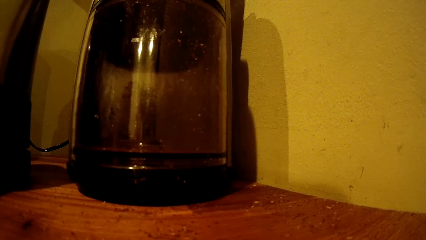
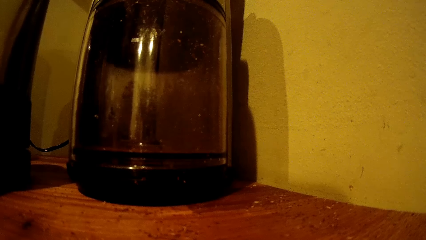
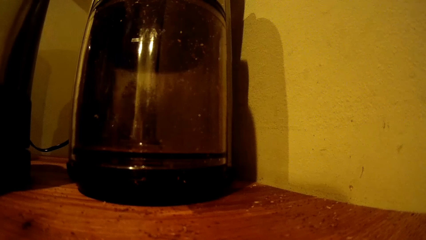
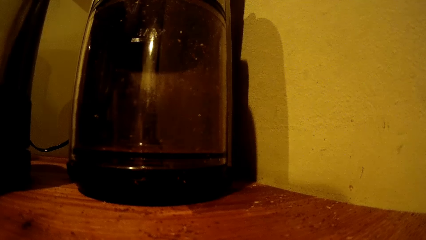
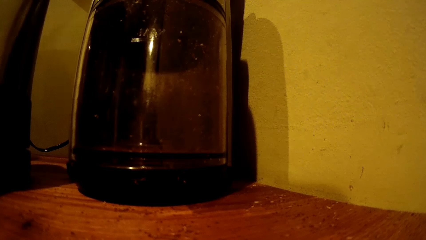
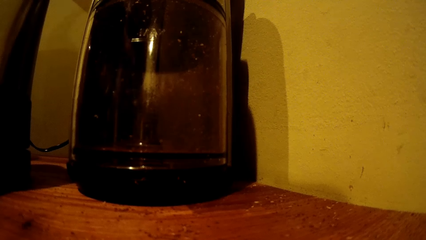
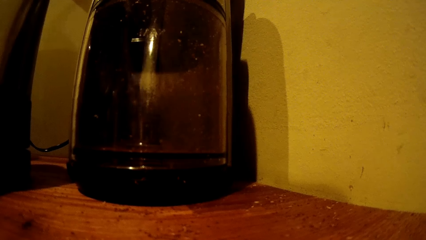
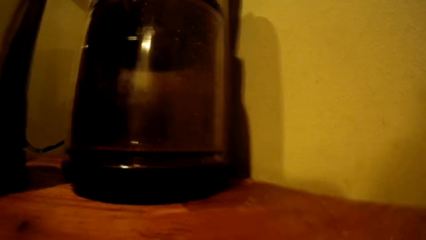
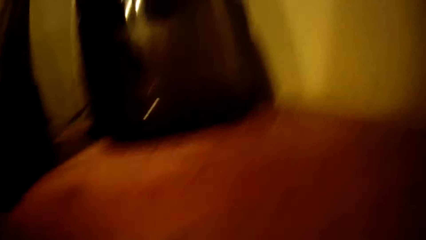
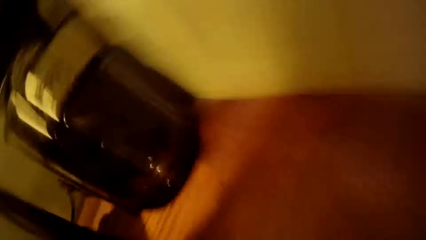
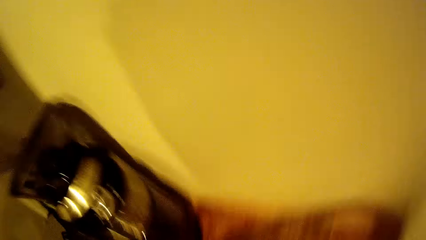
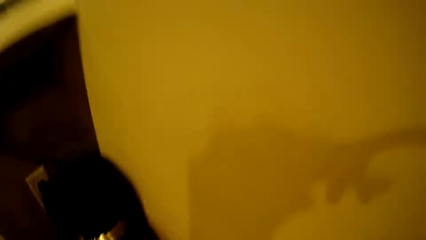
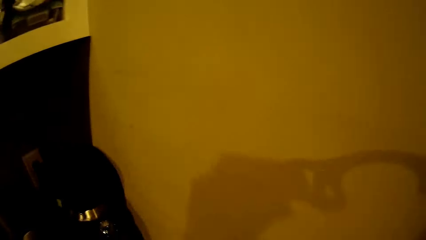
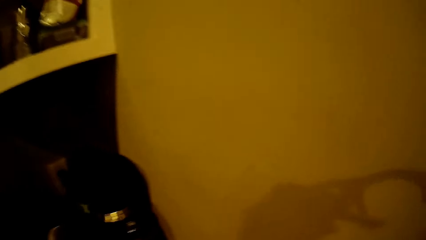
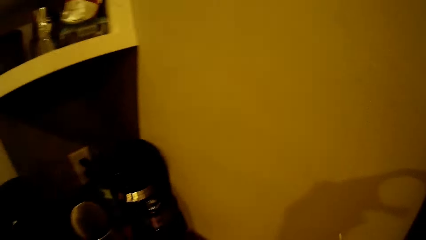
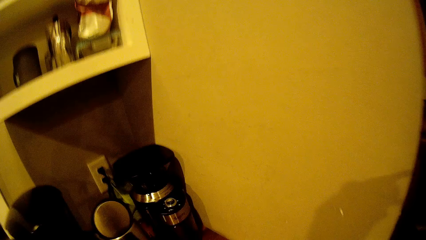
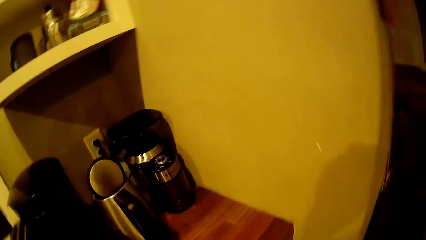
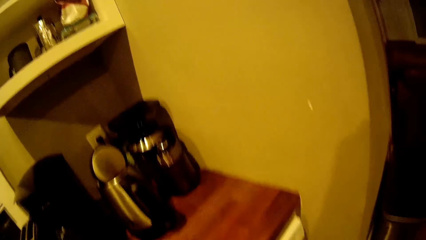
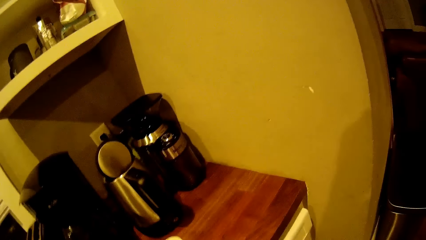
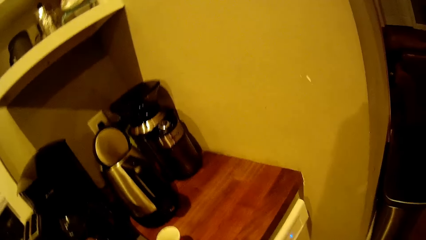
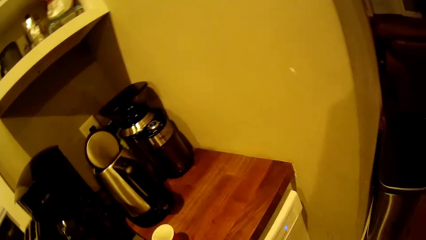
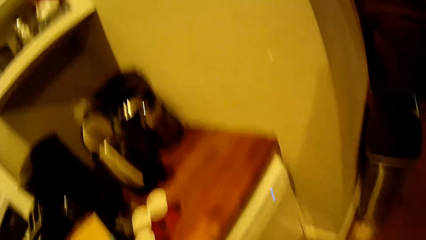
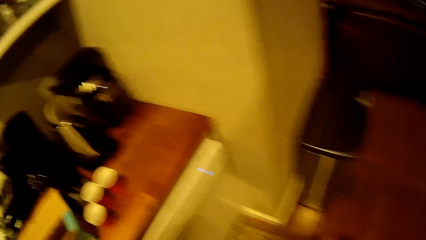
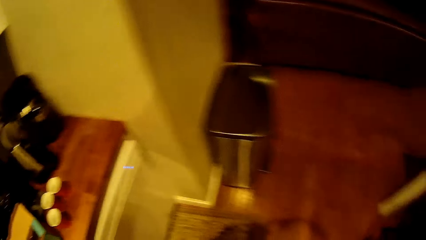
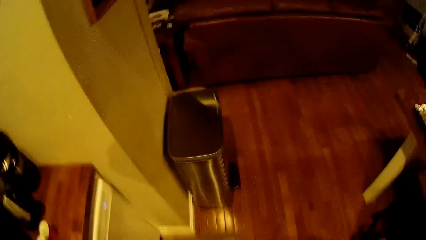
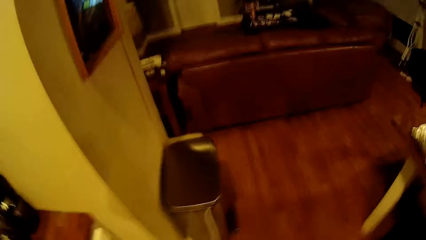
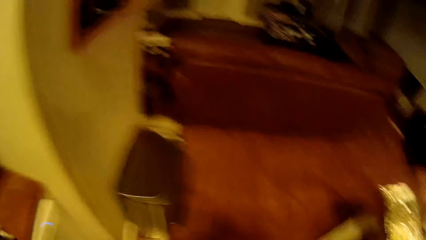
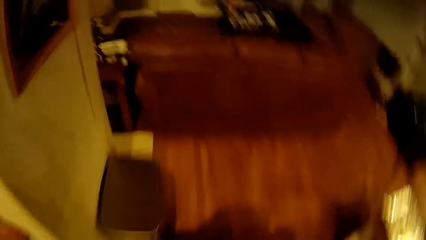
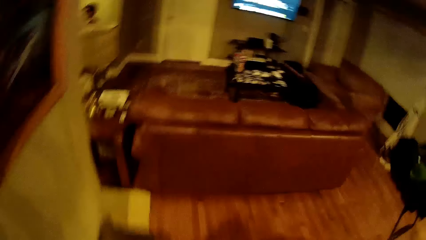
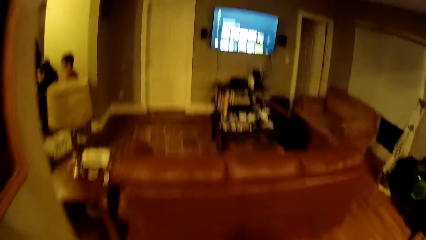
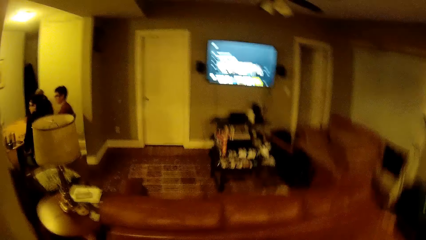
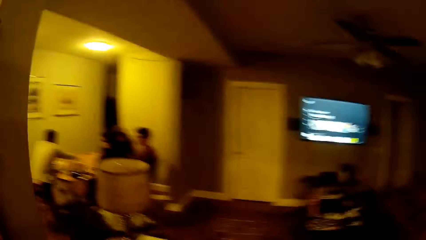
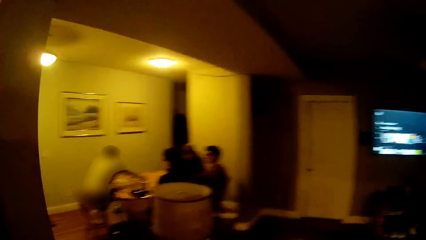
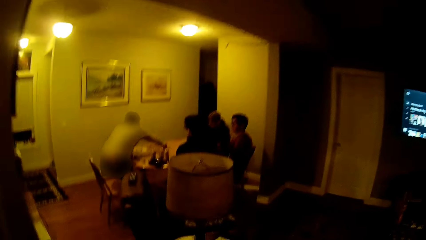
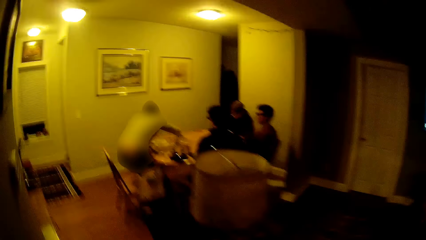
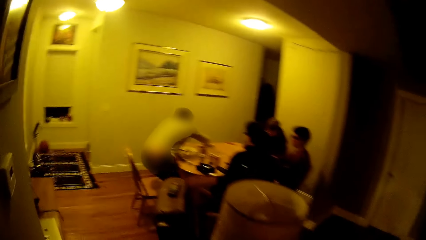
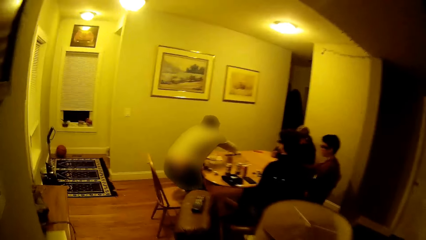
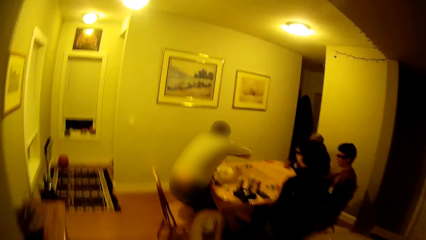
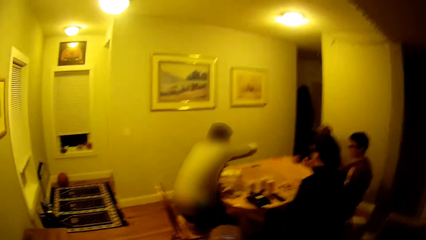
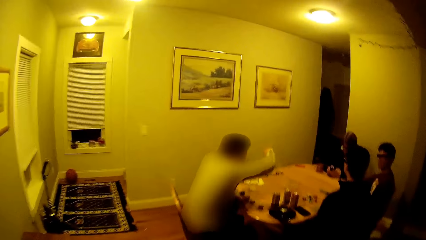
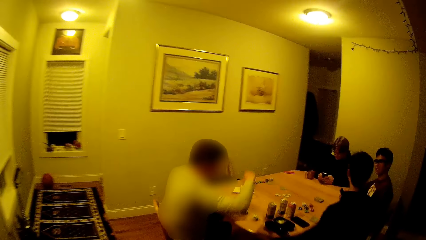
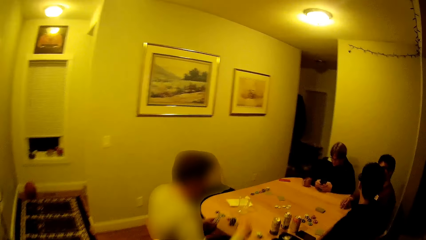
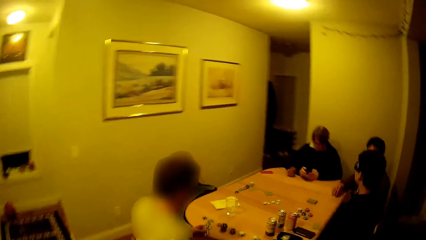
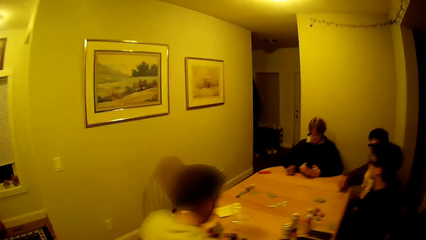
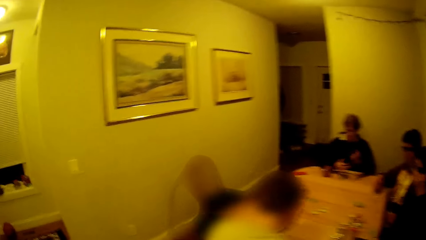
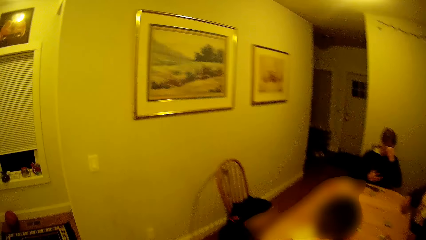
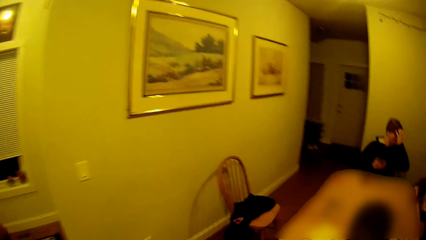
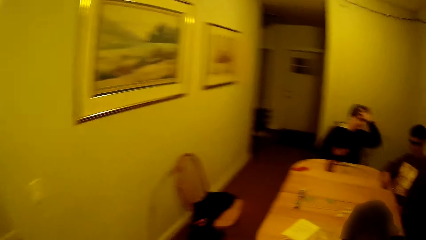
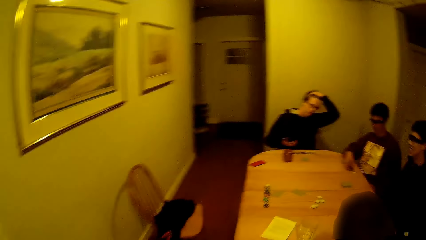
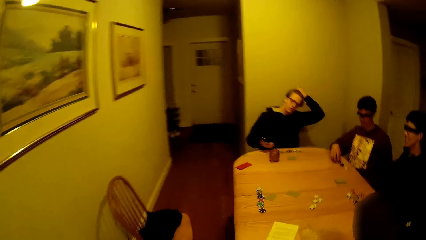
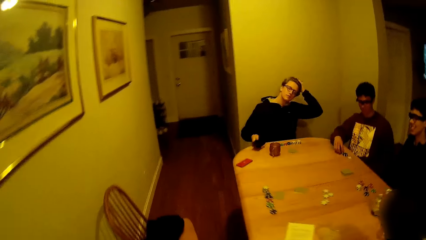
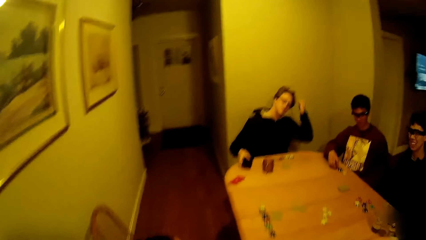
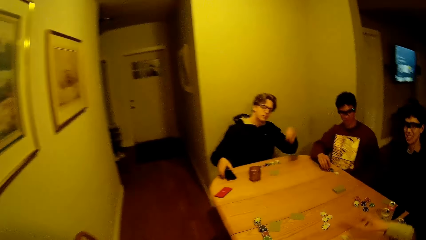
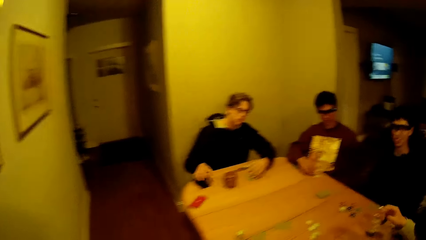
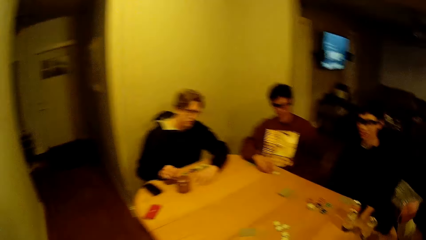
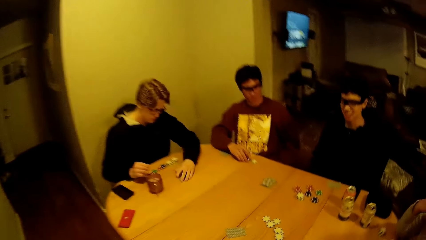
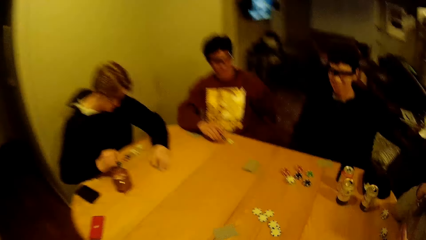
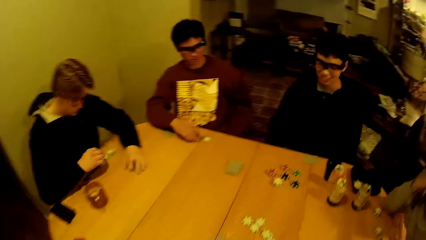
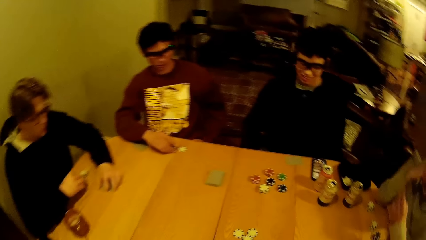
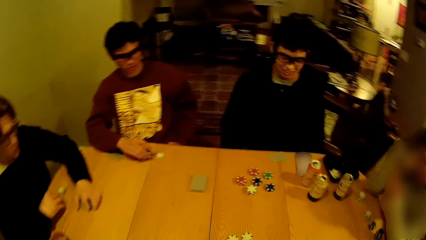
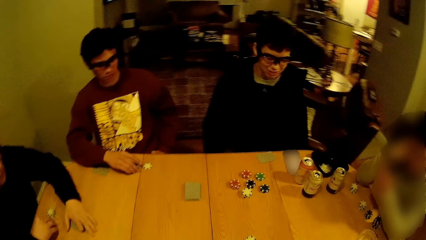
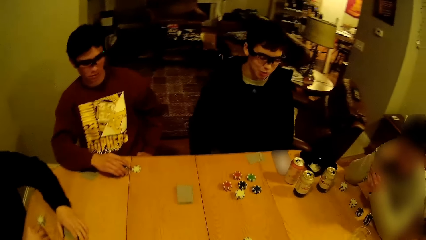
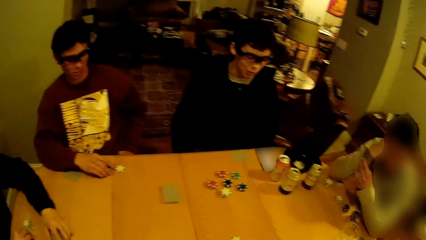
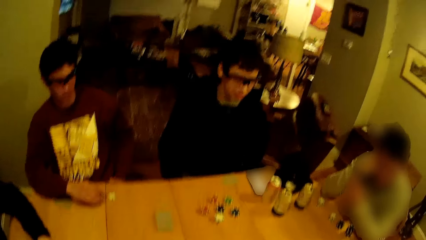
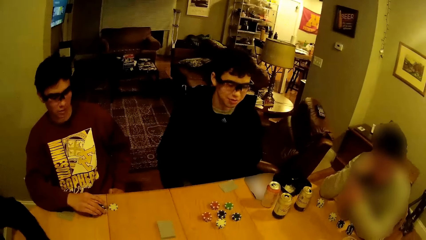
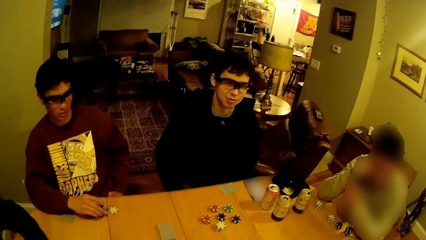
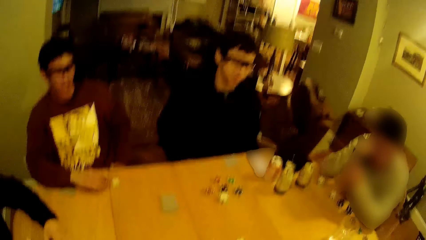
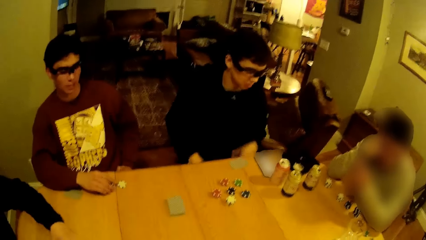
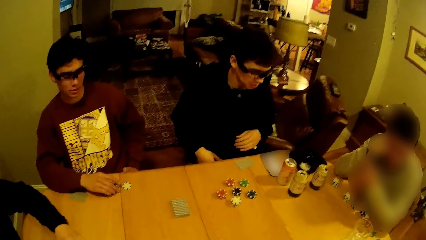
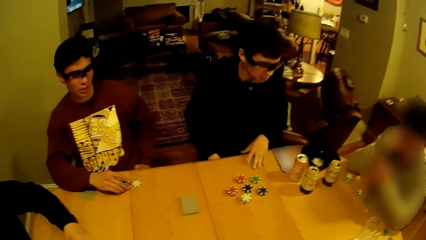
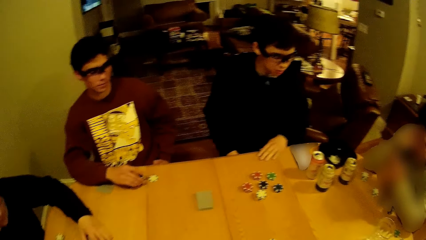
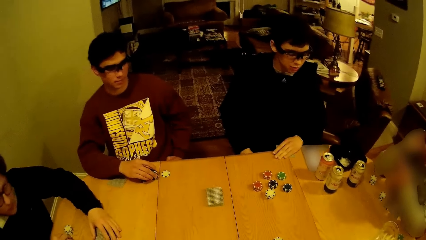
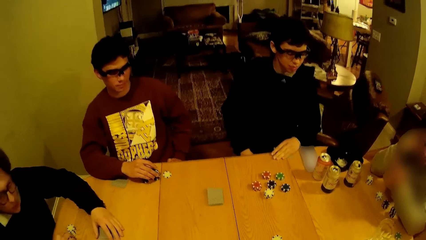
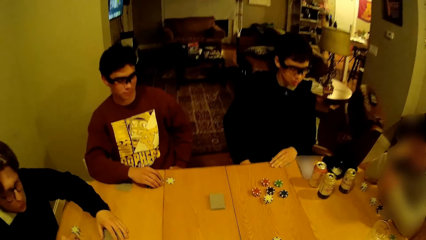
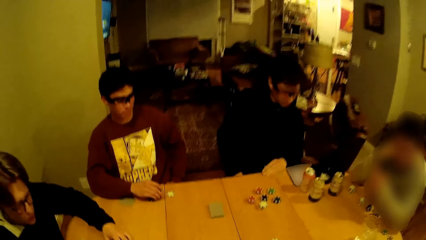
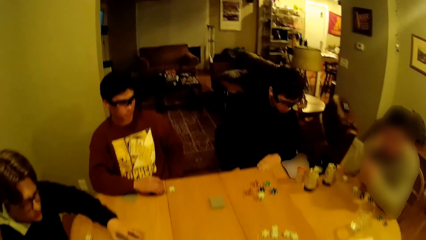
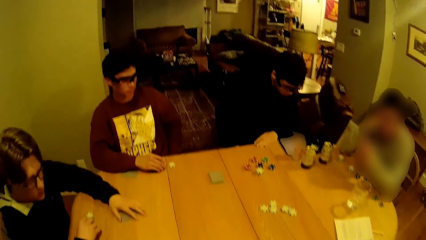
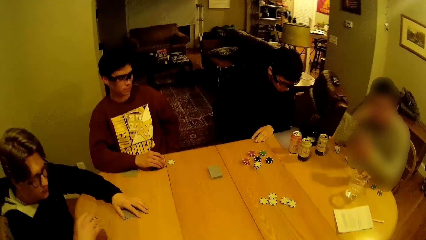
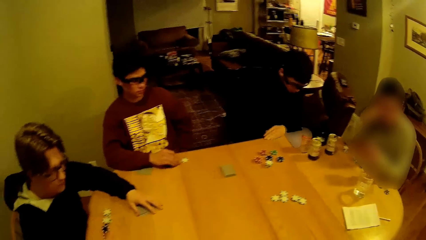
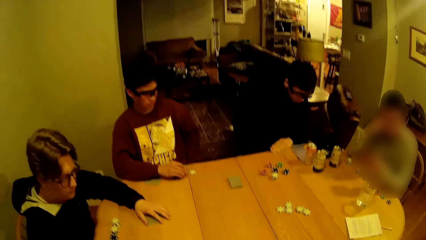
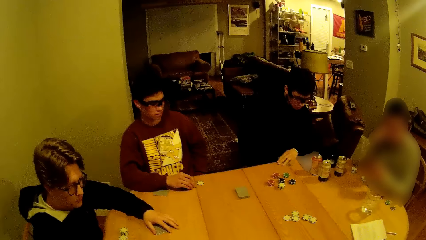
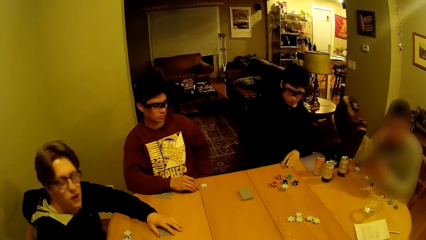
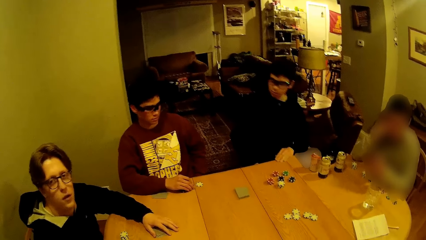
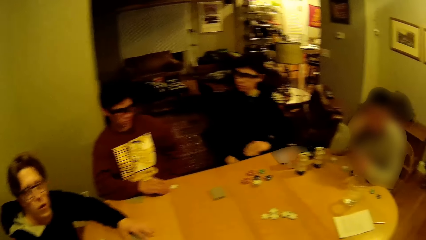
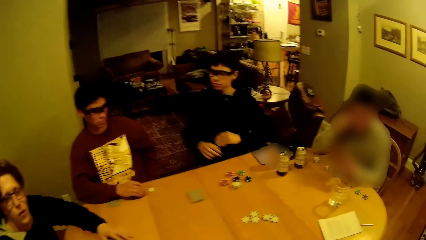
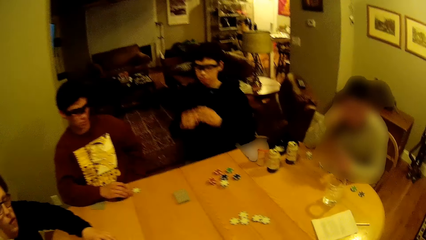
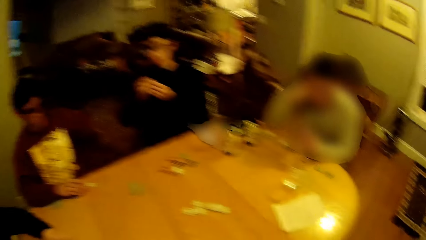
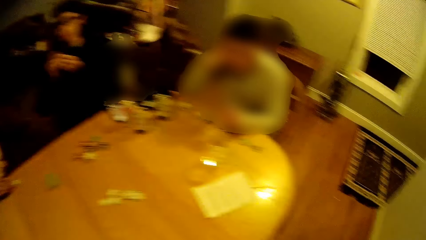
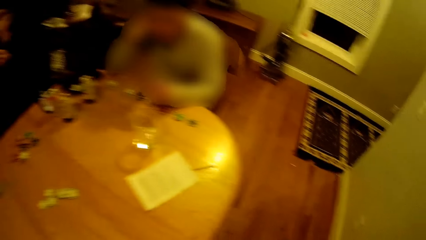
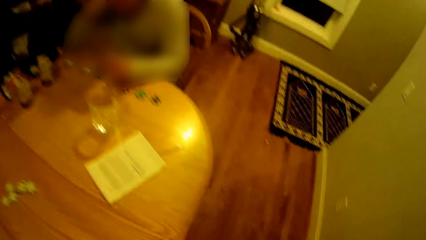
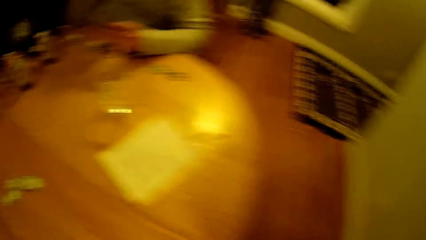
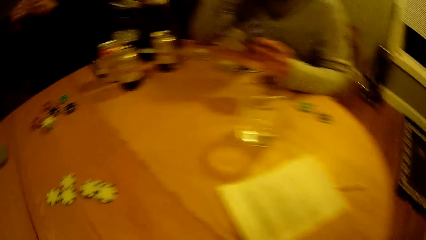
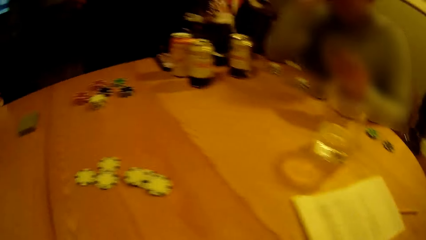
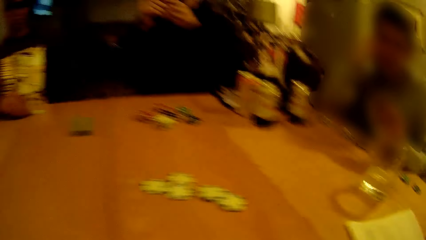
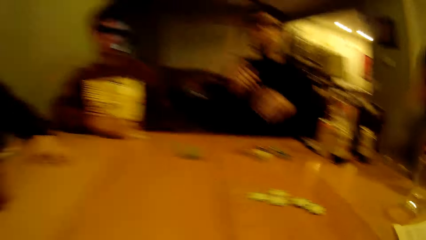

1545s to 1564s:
The camera wearer picks up the camera on the cabinet with his hands. He walks into the living room. He walks into the dining area. A boy adjusts his hair with his left hand. The camera wearer interacts with the boy. Another boy hits the poker on his right hand on the dining table. A third boy picks up a card on the dining table with his left hand. The first boy interacts with the camera wearer.
